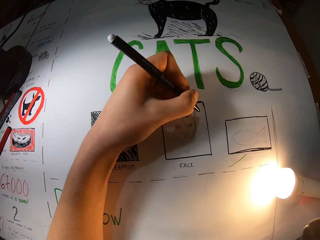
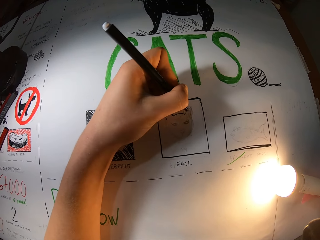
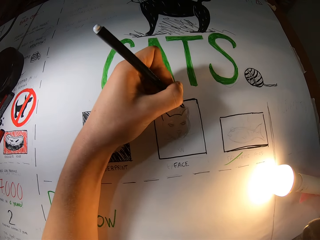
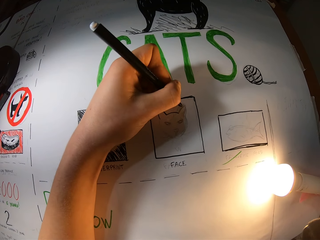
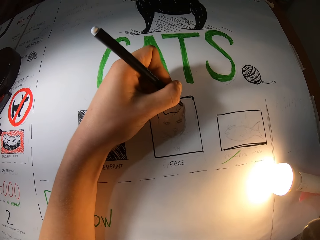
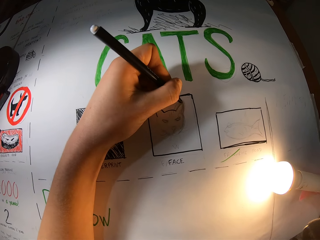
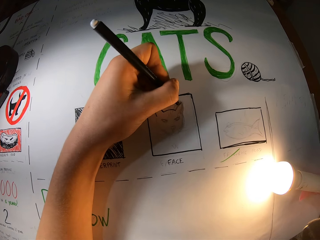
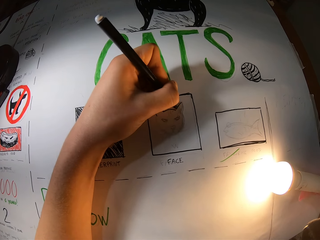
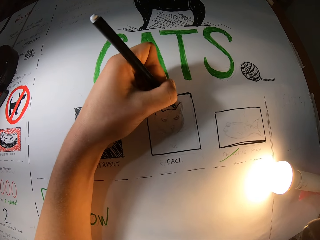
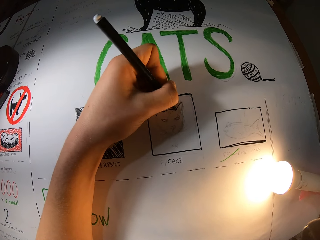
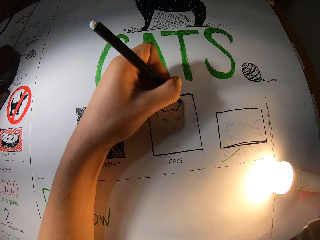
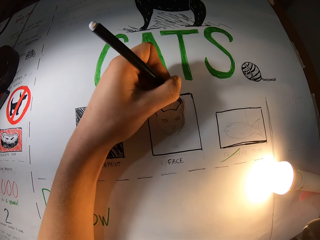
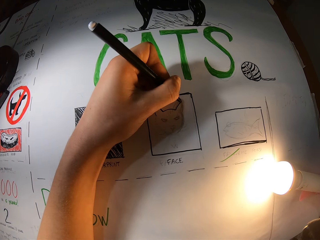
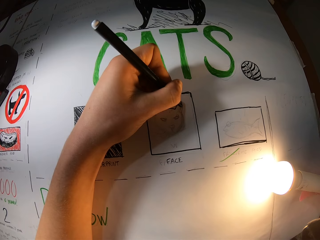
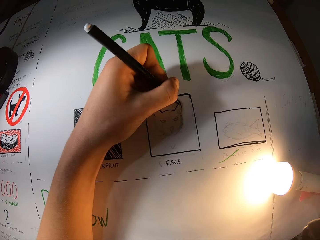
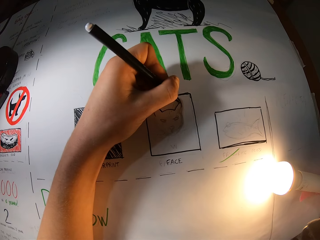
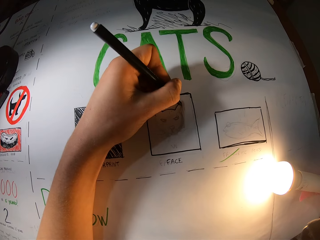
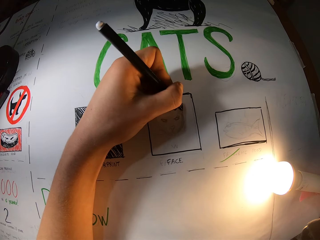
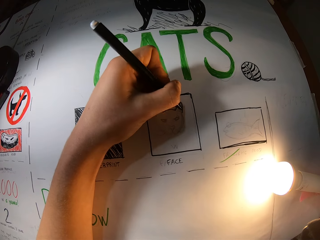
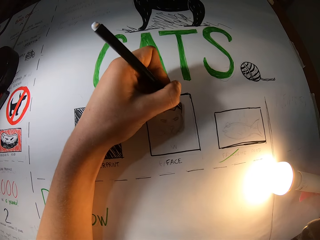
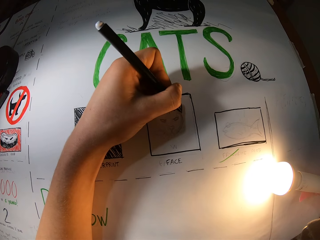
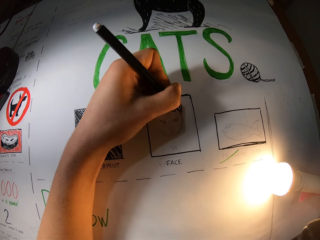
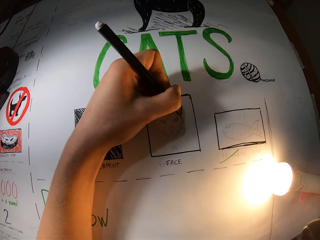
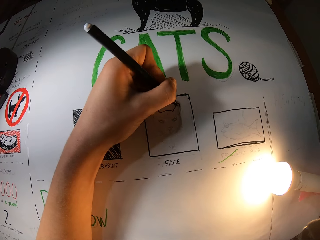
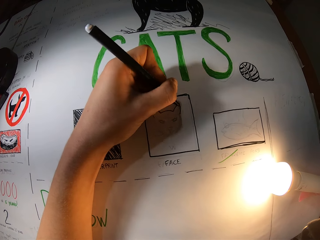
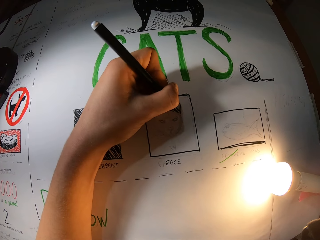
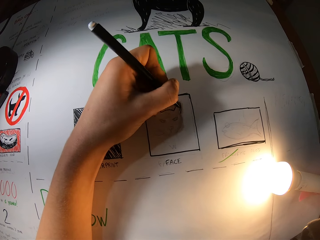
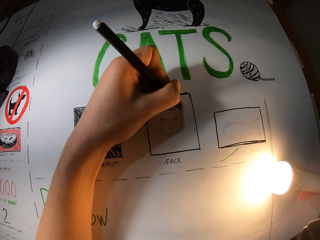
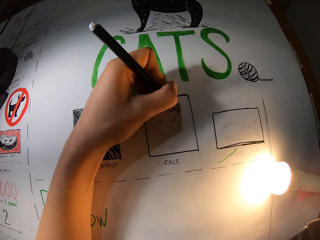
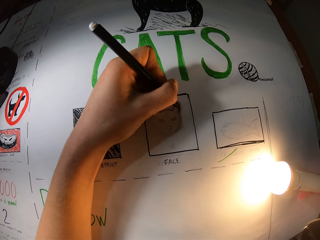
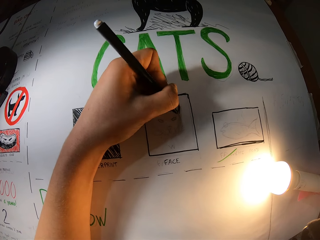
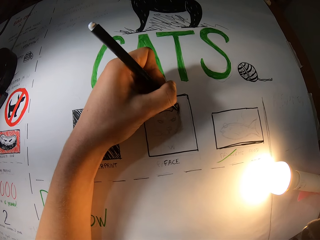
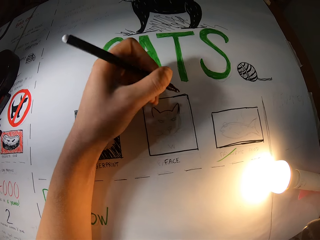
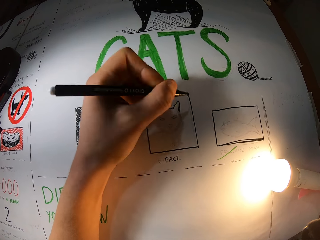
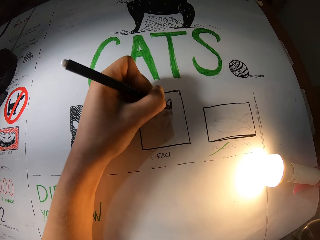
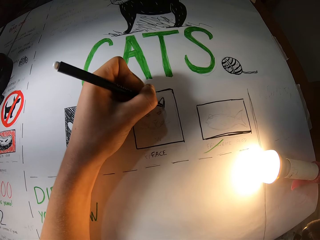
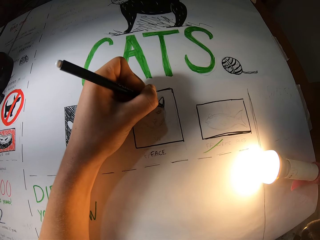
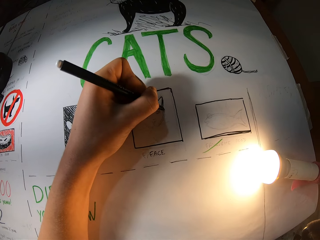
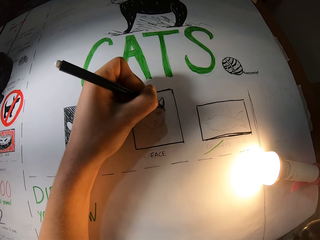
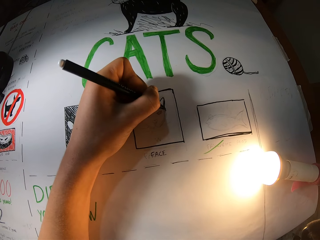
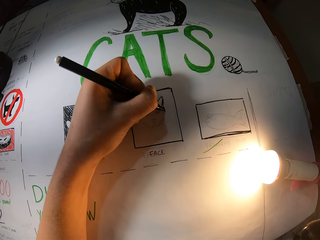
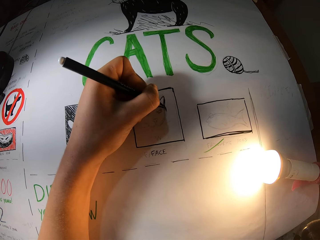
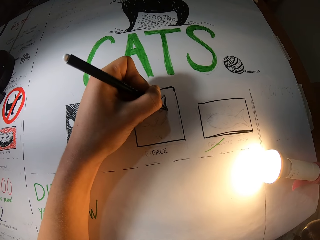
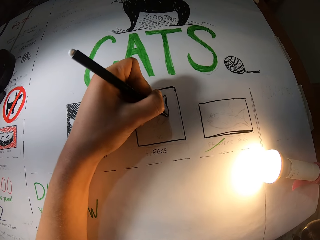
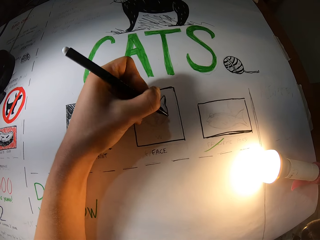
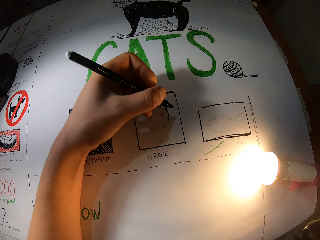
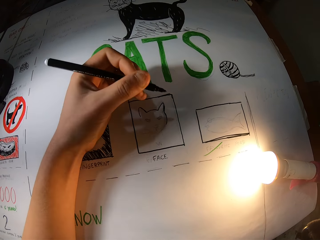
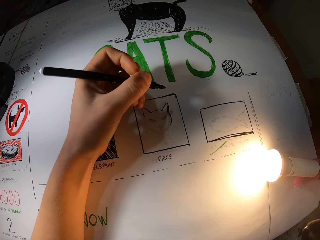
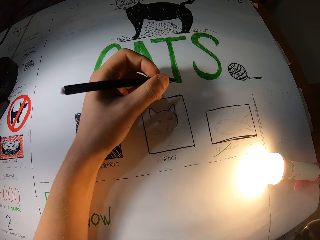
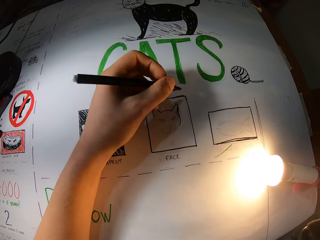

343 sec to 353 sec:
The camera wearer draws on the drawing paper. They draw on the drawing paper again.

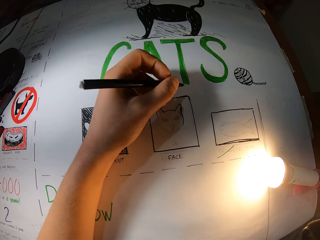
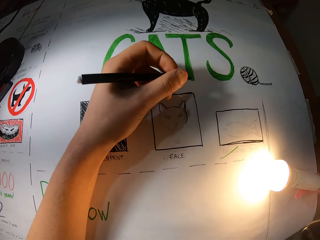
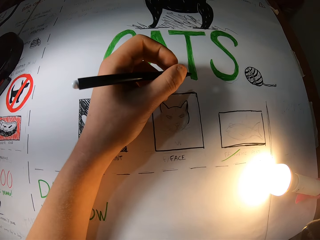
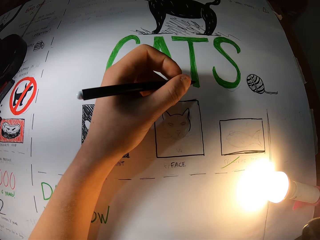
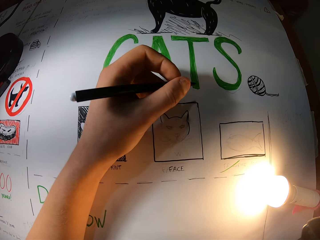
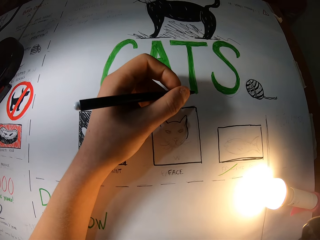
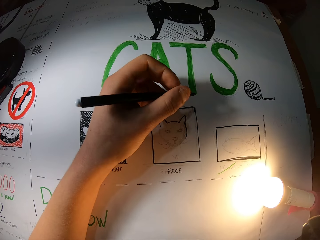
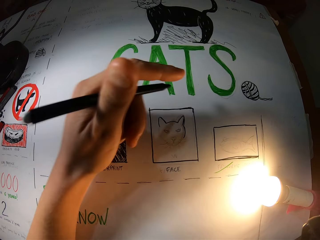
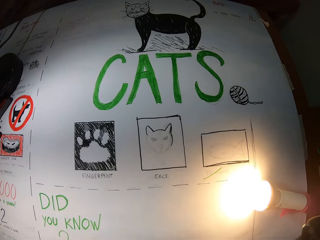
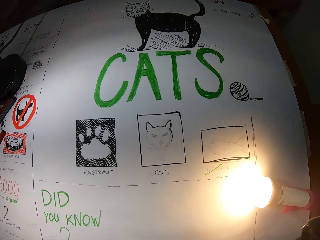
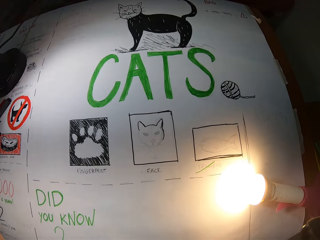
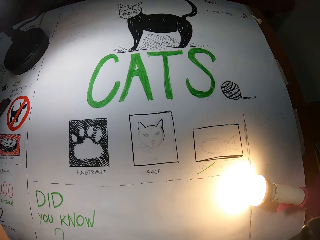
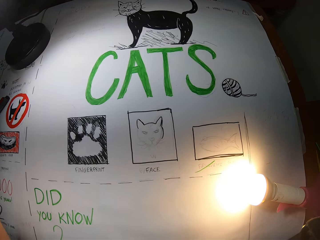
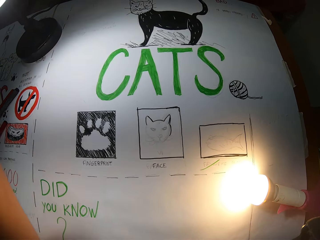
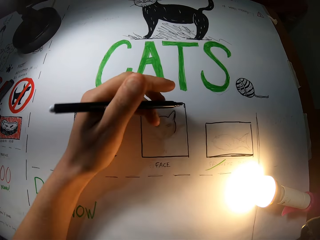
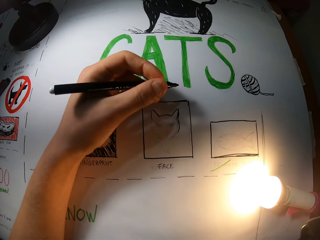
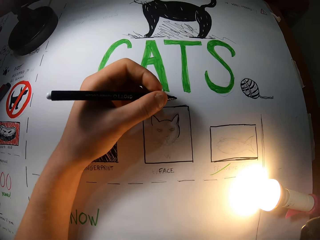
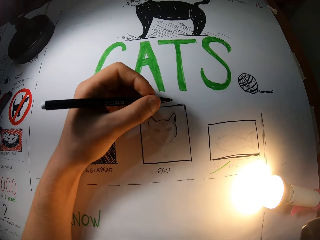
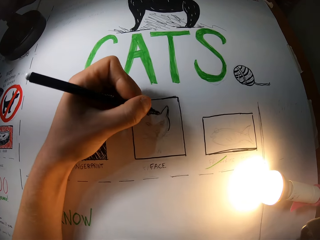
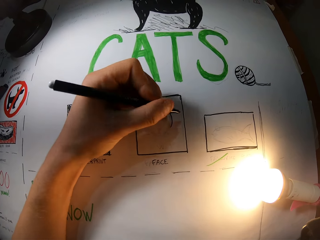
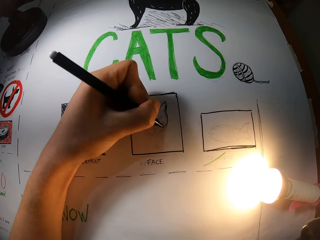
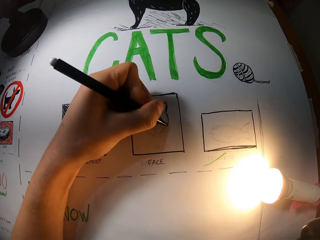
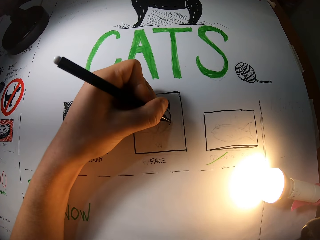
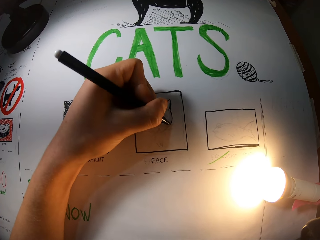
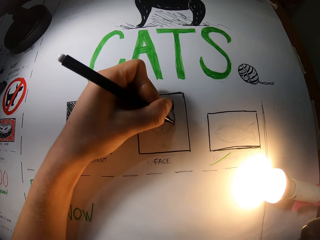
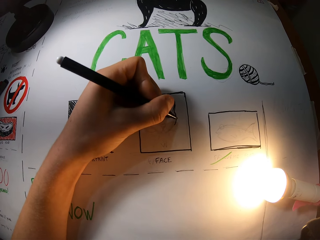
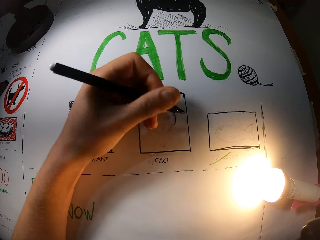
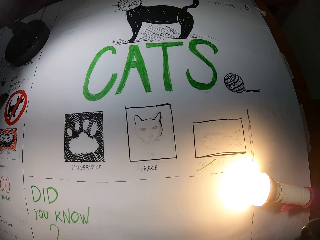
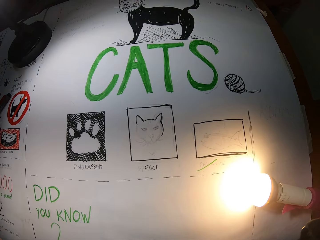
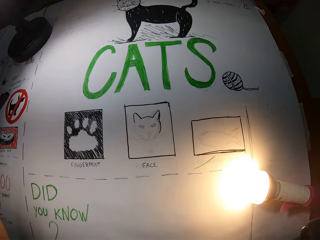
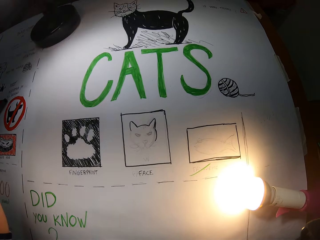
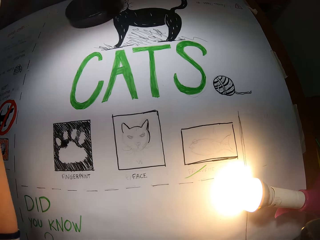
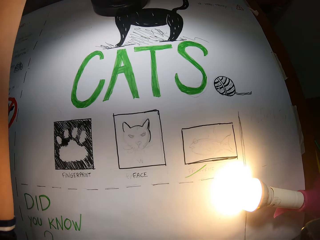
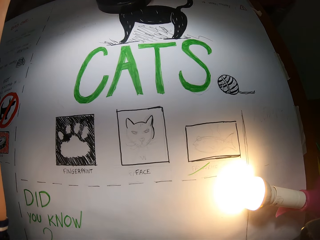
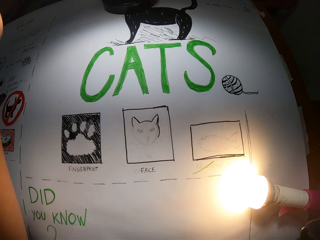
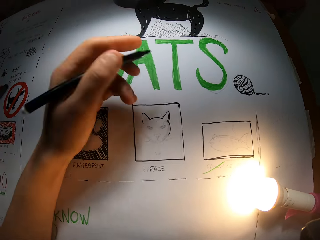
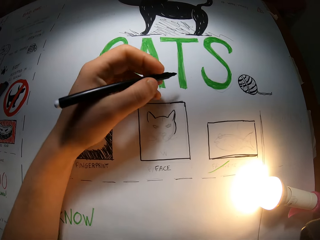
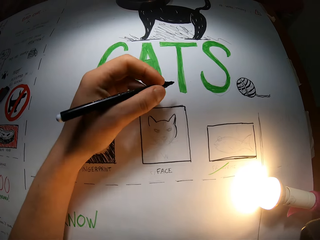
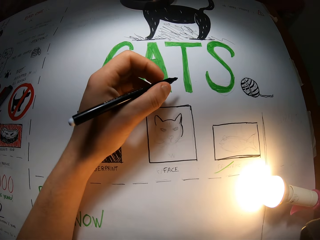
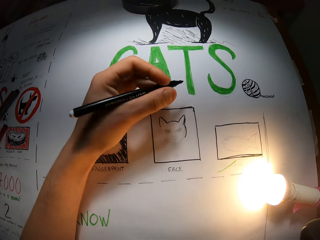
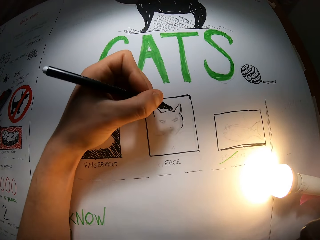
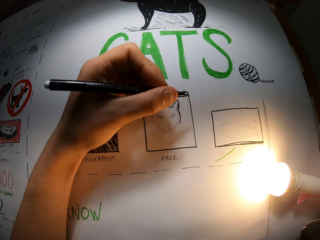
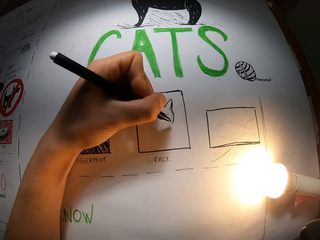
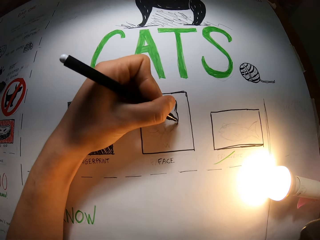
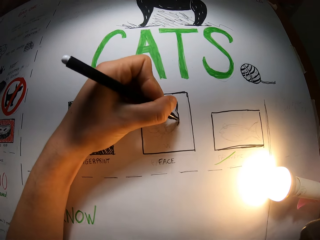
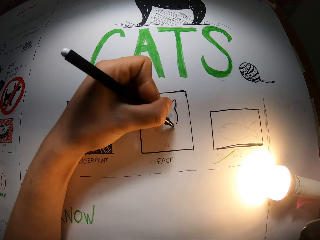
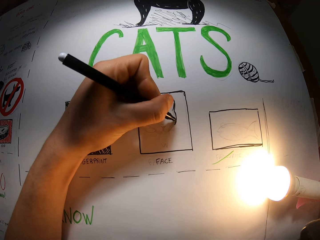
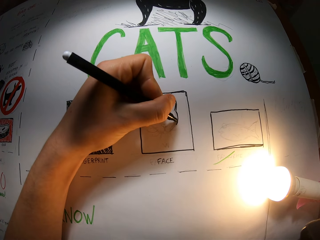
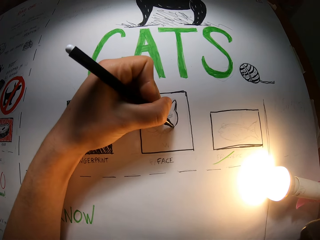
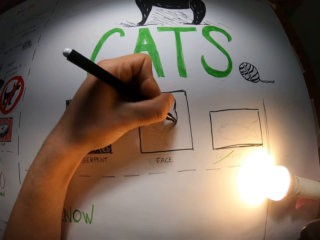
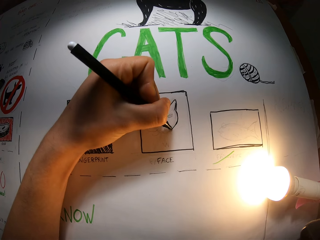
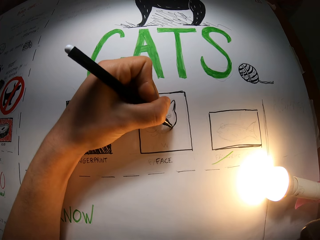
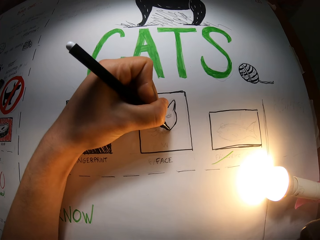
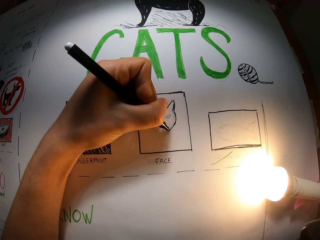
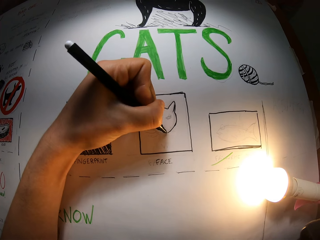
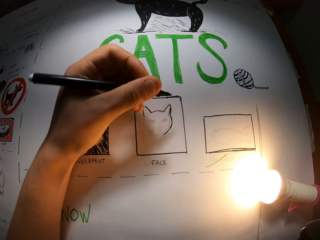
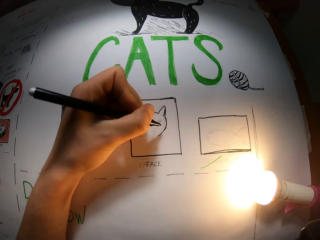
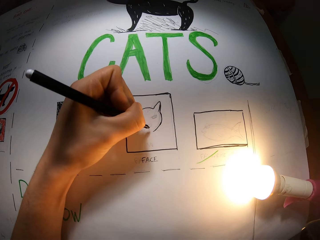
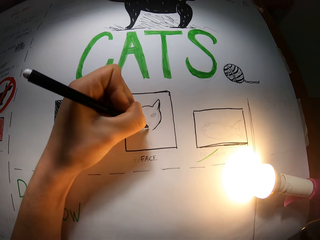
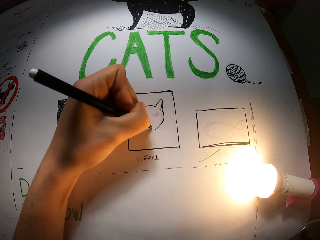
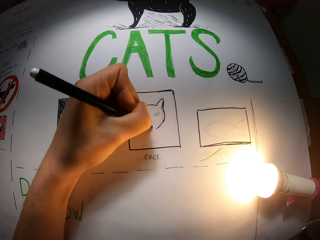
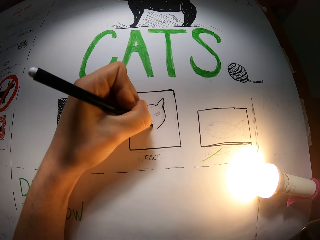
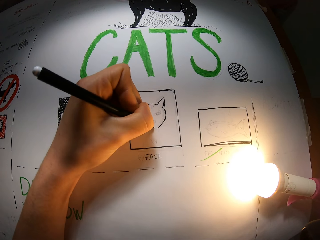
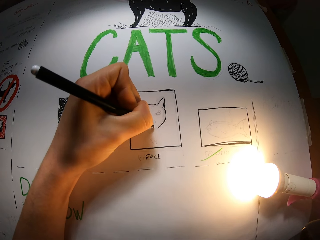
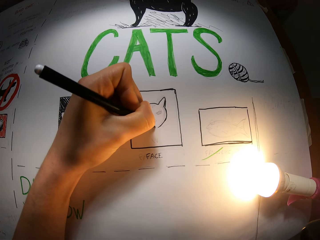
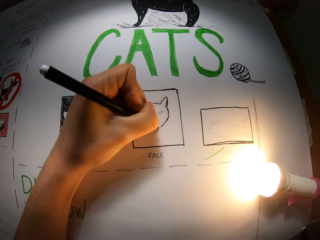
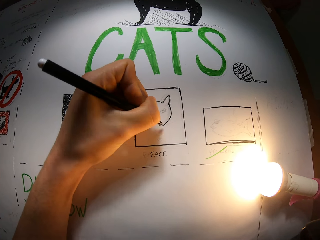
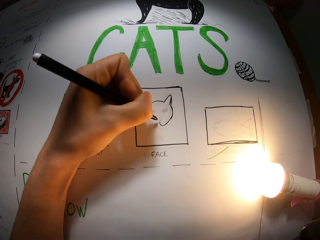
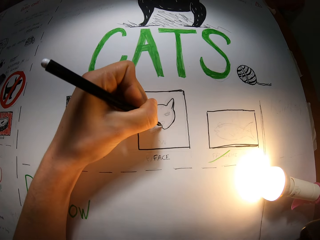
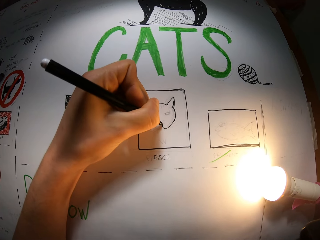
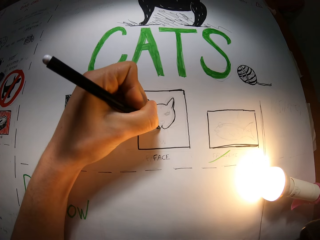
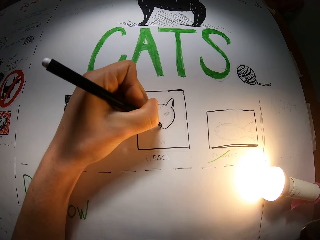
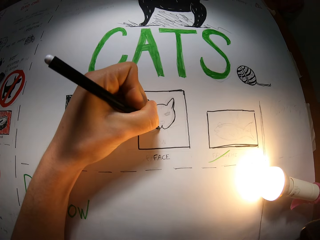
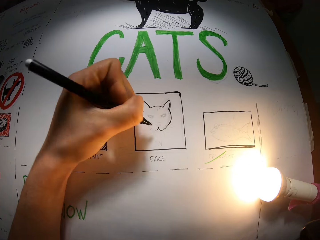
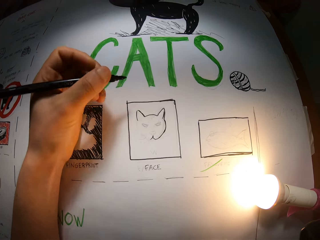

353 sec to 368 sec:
The camera wearer removes his left hand from the table. He moves a lamp on the table with his left hand. He draws on the paper on the table with the black pen in his left hand. He removes his left hand from the table and moves the lamp on the table with his left hand. He draws on the paper on the table with the black pen in his left hand. He draws on the drawing paper.
